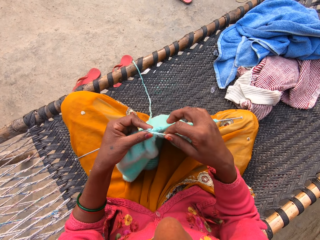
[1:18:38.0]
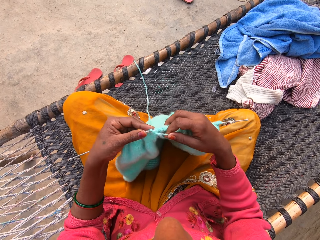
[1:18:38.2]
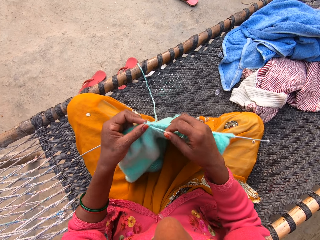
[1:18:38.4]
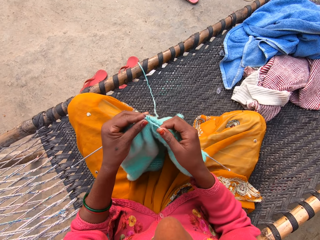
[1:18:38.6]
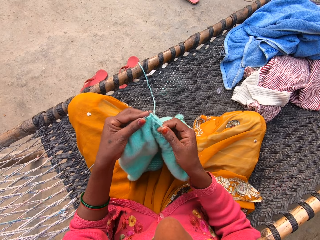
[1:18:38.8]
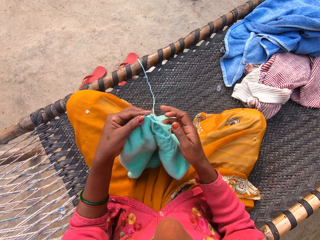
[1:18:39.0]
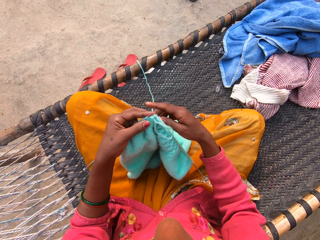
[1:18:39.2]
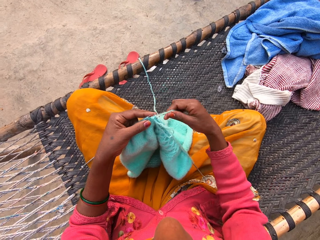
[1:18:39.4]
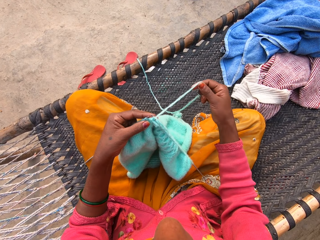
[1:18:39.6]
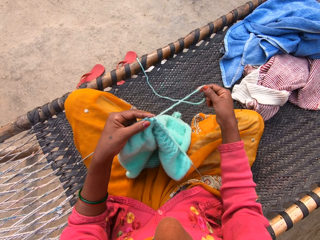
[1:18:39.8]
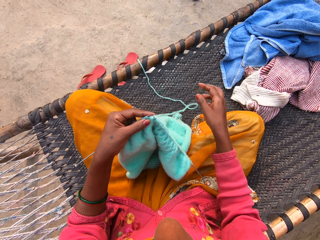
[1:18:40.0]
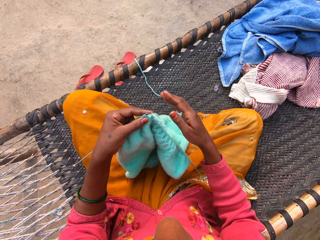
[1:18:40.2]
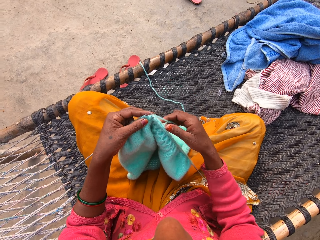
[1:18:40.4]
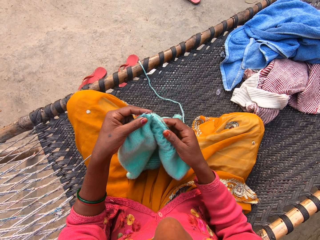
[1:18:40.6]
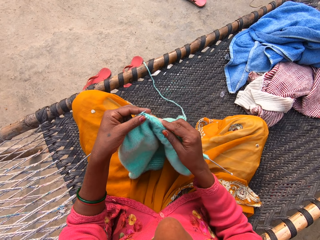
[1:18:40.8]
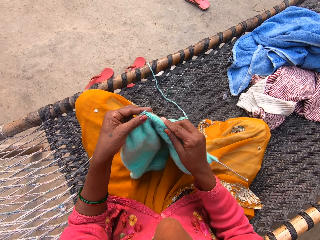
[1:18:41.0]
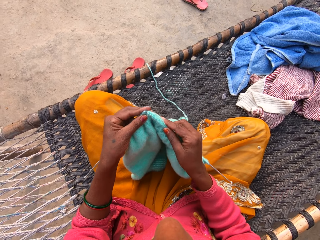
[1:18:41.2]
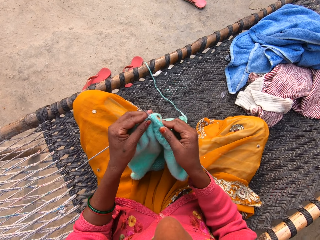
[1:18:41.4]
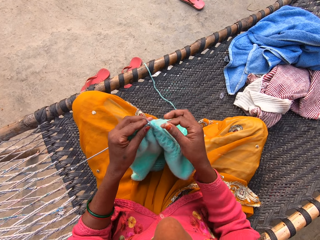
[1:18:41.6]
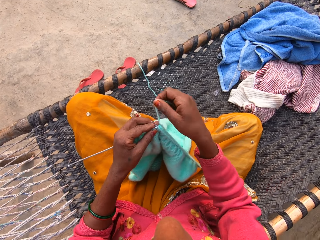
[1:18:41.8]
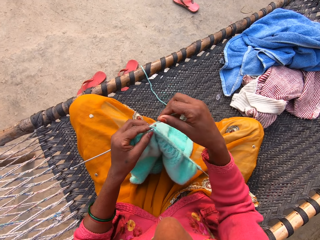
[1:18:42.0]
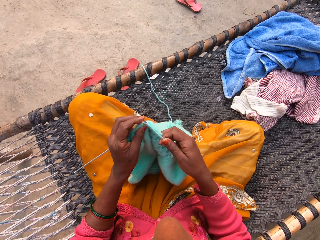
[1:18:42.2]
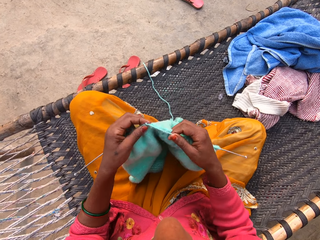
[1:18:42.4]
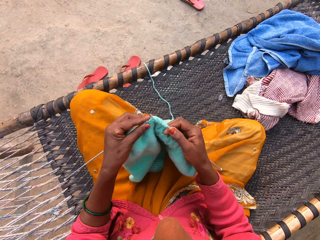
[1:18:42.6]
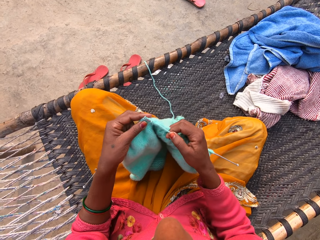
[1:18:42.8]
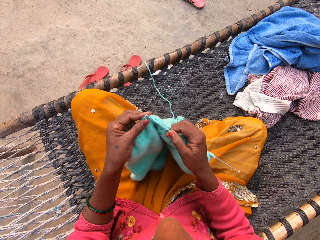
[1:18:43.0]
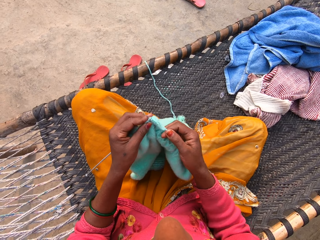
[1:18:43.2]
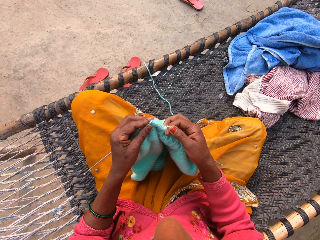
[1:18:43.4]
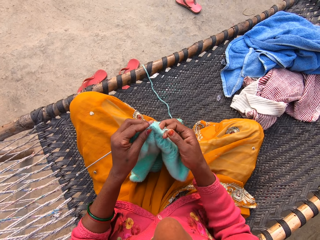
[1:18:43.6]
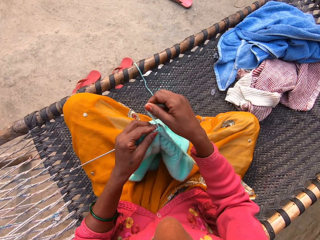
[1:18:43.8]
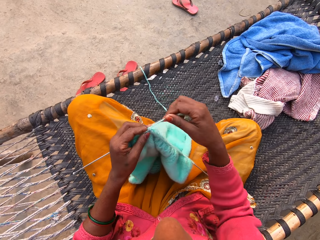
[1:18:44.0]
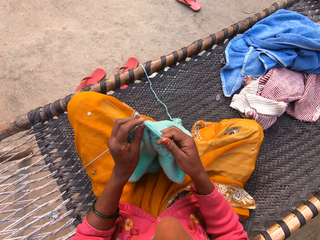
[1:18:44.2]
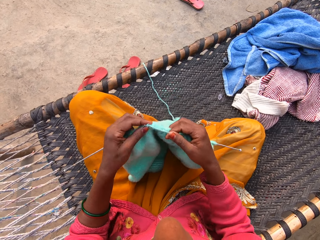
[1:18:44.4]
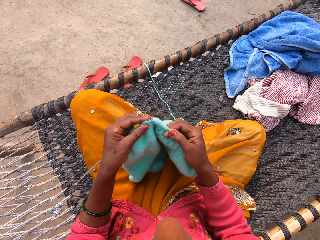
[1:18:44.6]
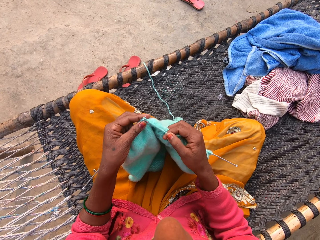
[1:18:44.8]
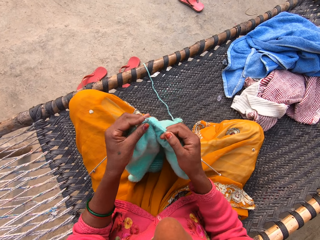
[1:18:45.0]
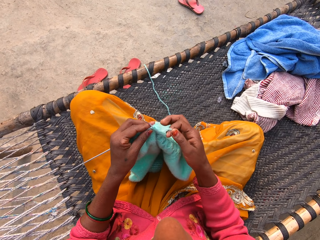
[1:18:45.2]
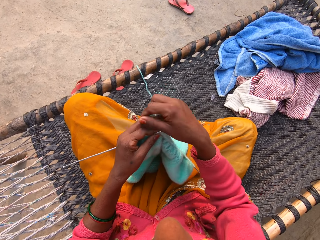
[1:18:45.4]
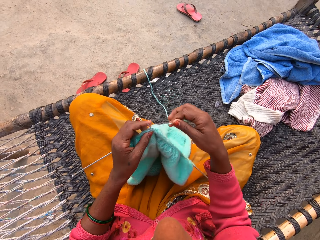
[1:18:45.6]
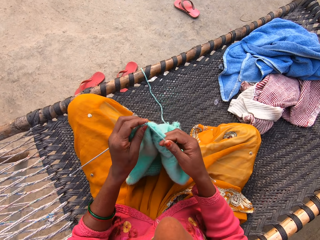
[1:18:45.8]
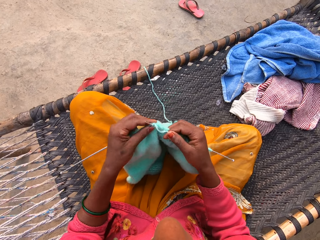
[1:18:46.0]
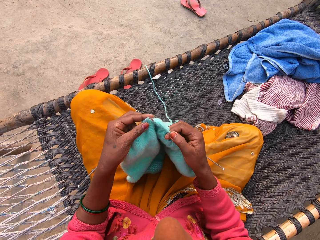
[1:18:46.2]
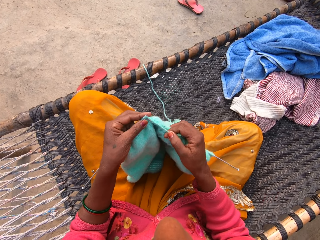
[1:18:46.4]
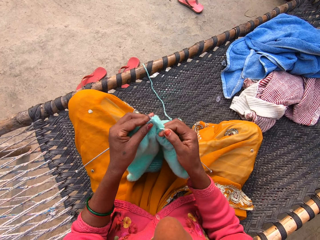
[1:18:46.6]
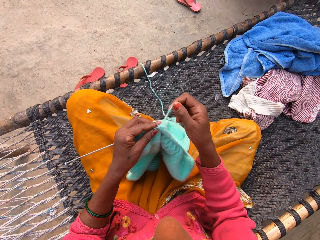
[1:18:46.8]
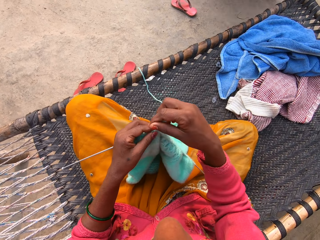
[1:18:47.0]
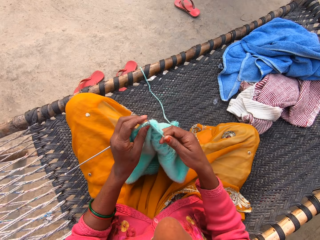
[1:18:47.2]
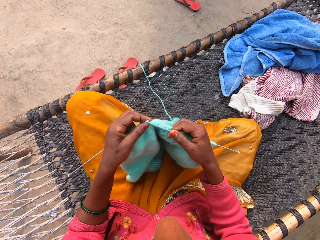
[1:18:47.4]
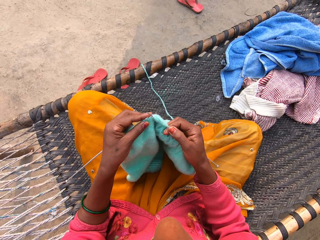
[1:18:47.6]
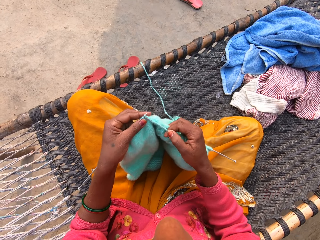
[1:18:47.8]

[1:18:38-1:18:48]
The camera wearer pulls the yarn. They hold the knitted cloth. They knit the cloth.

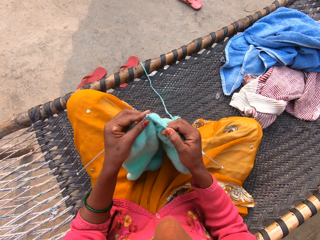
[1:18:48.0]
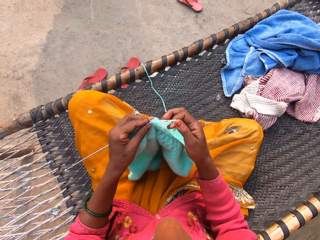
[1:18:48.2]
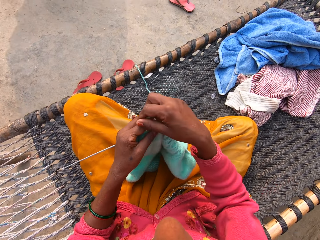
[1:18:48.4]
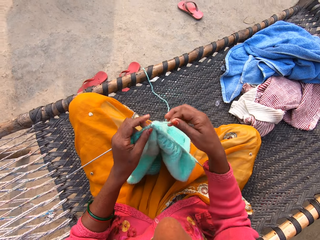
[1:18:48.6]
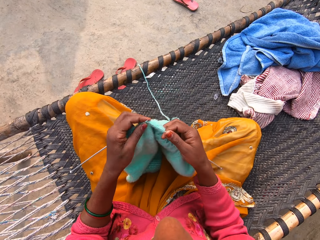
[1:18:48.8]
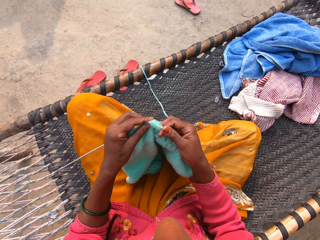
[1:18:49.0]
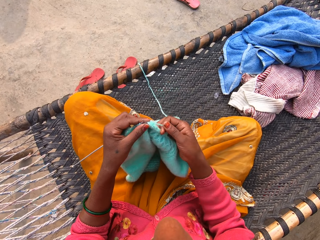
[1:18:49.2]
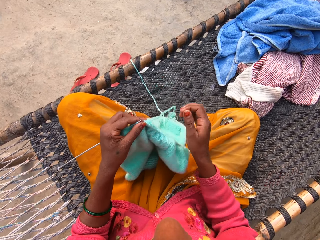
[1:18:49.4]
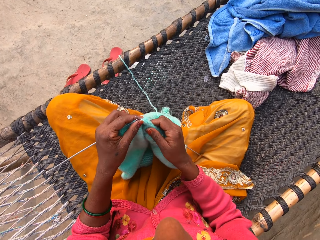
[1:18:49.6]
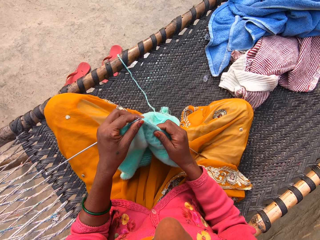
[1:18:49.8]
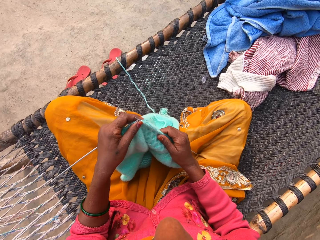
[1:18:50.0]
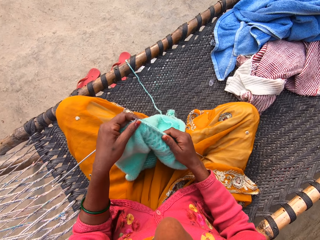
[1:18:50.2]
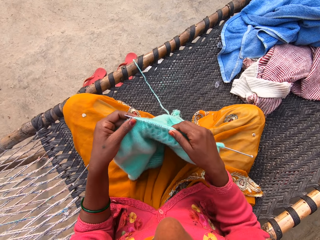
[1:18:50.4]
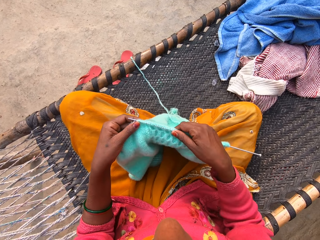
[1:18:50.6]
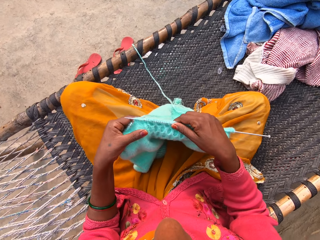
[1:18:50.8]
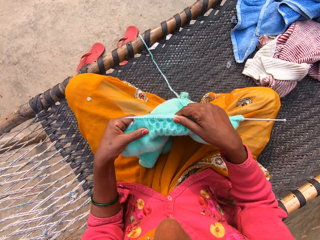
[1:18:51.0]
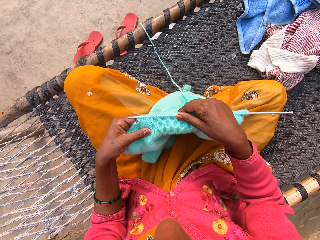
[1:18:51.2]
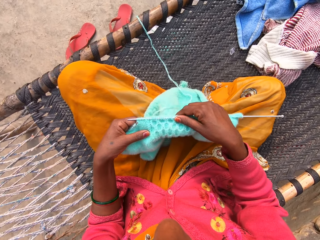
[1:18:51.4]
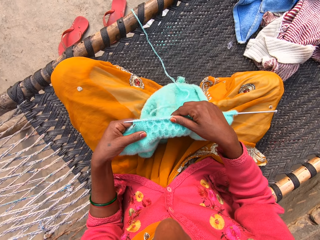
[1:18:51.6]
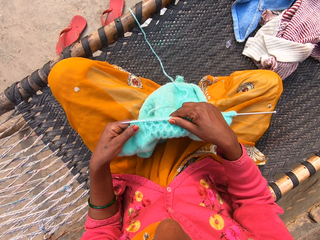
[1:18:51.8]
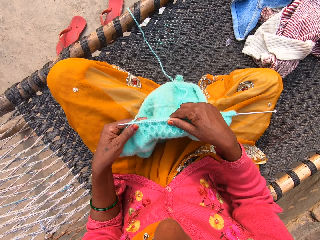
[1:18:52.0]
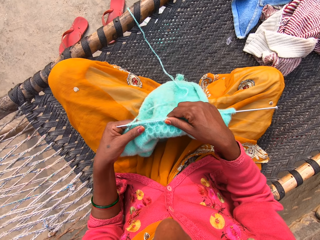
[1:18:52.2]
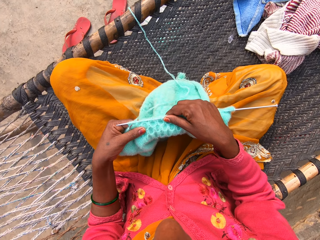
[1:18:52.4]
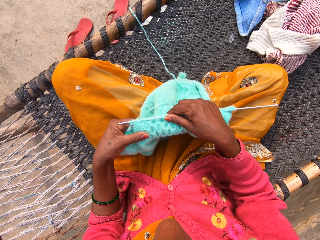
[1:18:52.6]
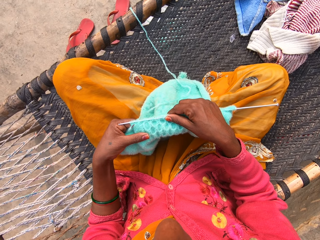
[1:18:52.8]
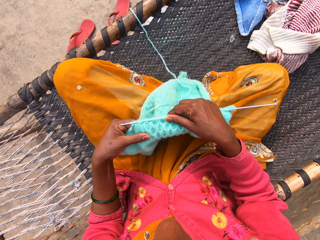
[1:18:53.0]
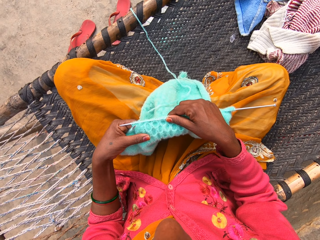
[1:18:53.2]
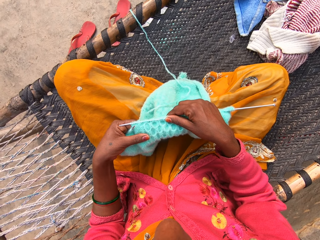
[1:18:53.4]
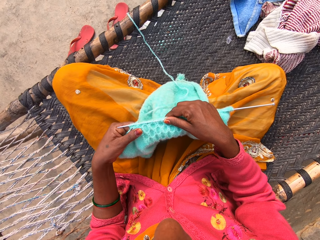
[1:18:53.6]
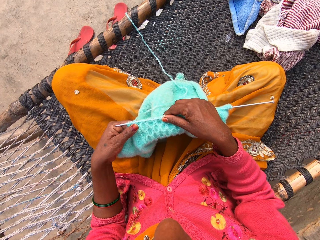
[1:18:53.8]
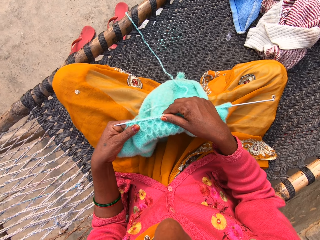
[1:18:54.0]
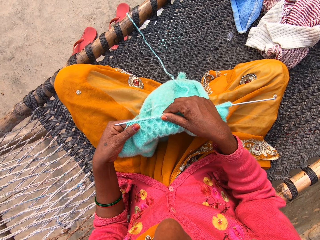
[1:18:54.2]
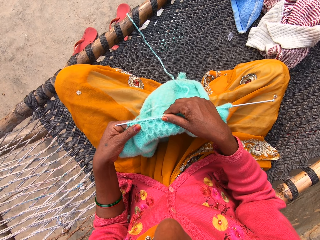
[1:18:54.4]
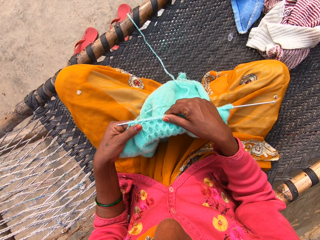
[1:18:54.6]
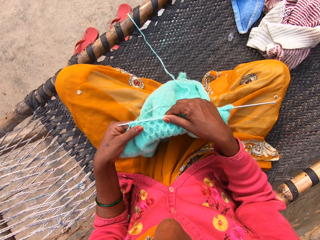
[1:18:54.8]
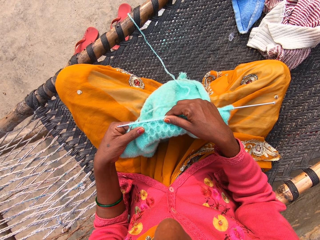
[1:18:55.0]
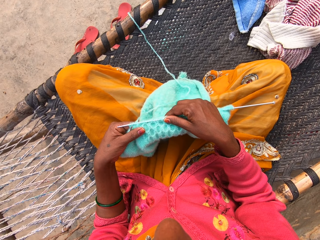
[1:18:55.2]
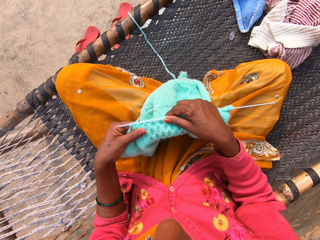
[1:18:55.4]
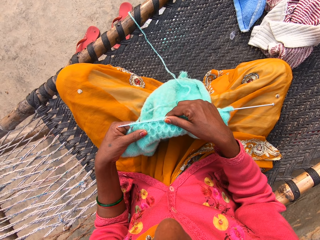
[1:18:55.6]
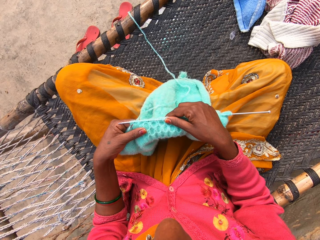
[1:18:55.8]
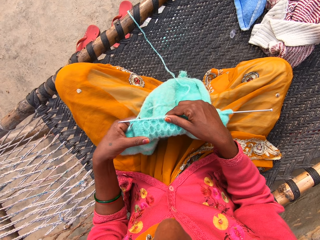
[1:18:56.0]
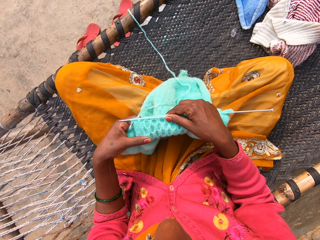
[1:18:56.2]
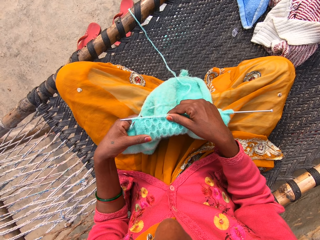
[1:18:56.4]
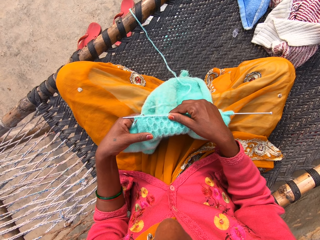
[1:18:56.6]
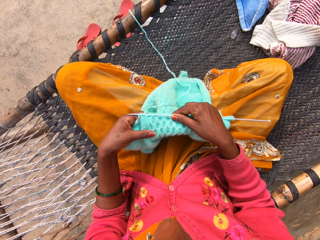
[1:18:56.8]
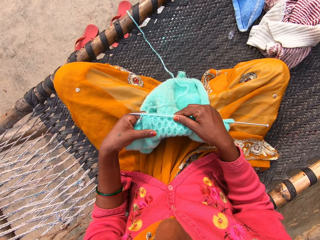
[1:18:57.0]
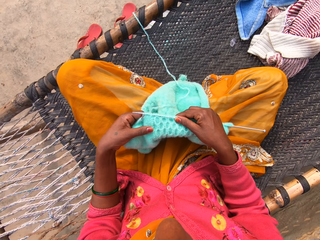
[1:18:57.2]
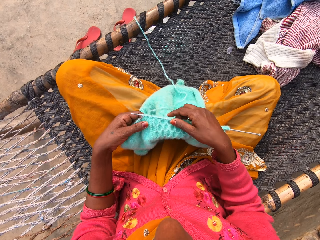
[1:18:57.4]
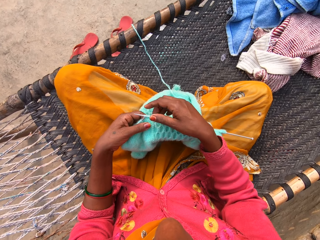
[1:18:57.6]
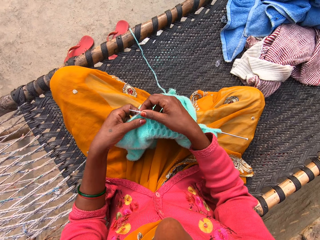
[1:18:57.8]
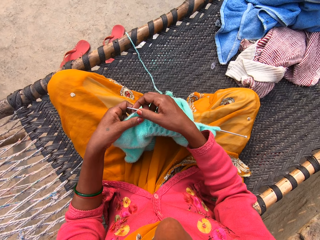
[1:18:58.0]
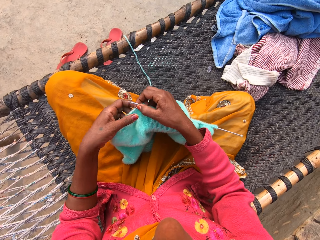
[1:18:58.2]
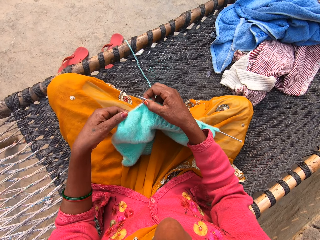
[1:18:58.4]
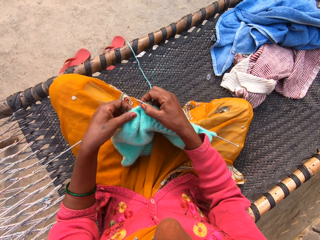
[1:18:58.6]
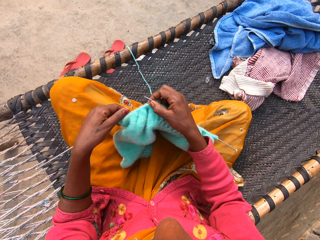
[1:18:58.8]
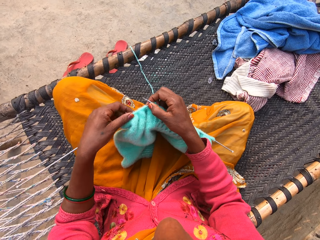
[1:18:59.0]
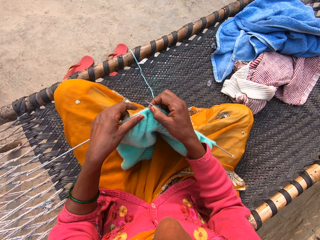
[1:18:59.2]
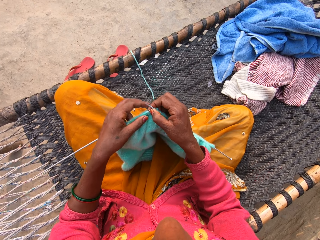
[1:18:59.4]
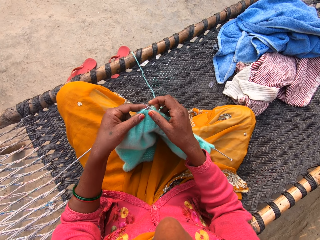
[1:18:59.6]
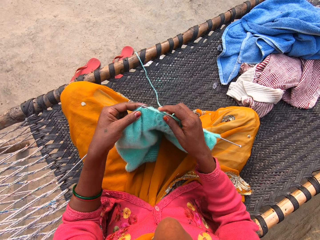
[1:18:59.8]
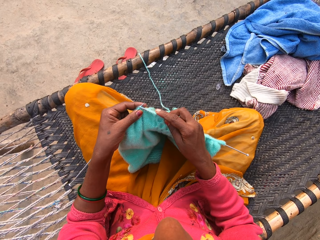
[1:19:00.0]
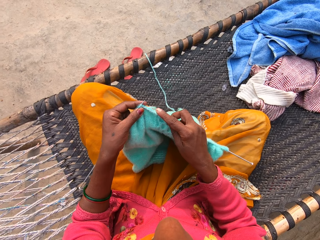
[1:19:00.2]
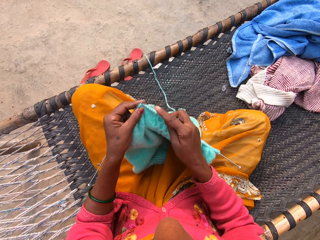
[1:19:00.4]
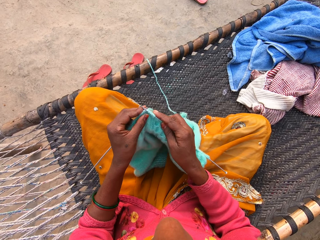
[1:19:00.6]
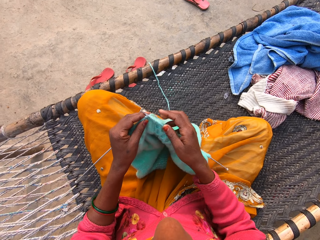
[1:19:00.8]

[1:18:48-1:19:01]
The camera wearer moves the knitted cloth along the crochet. They adjust the knitted cloth. They move the knitted cloth. They touch the knitted cloth with a finger. They move the finger. They hold both crochets. They move the knitted cloth along the crochet. They knit the cloth.
